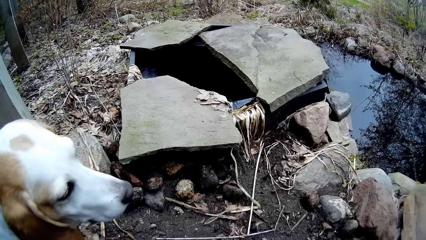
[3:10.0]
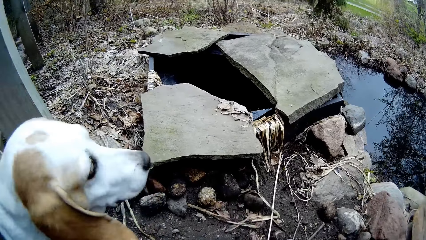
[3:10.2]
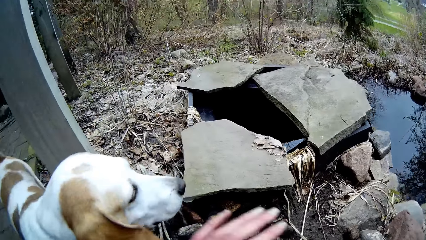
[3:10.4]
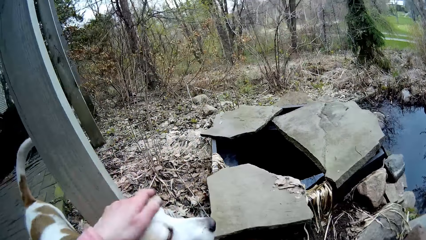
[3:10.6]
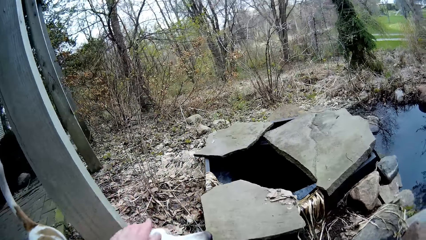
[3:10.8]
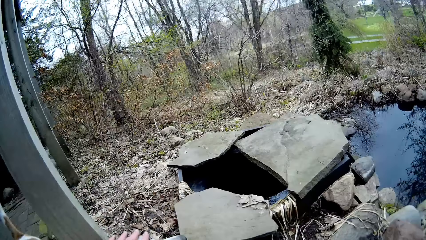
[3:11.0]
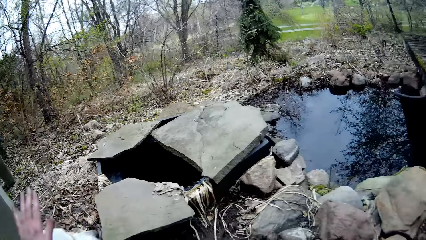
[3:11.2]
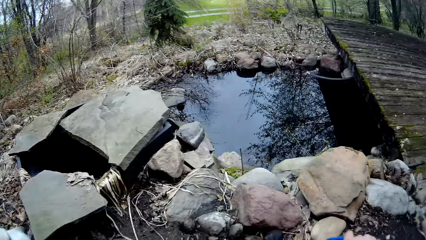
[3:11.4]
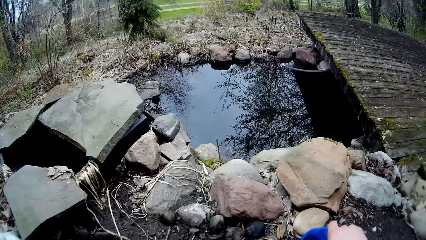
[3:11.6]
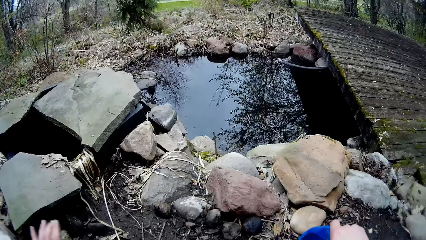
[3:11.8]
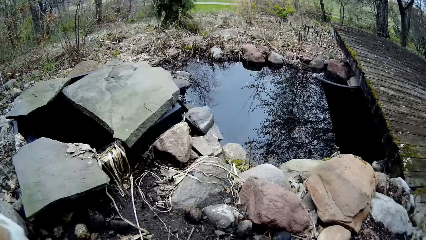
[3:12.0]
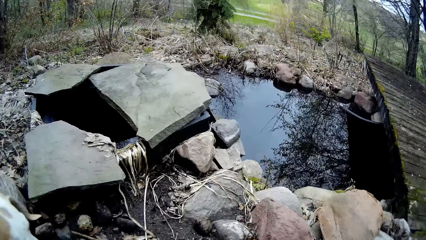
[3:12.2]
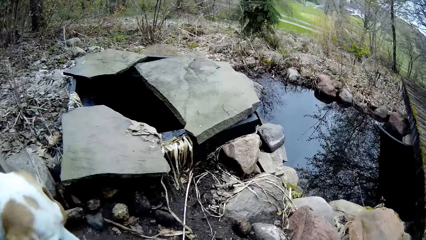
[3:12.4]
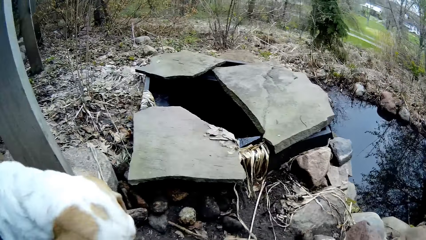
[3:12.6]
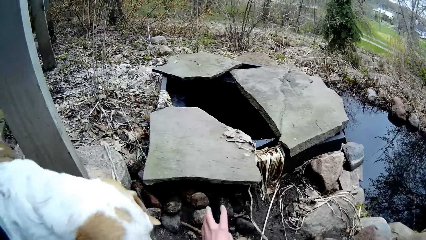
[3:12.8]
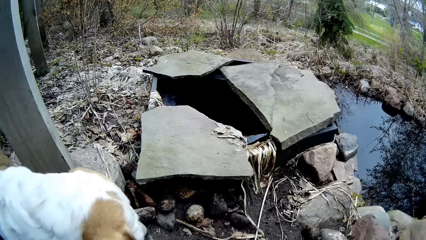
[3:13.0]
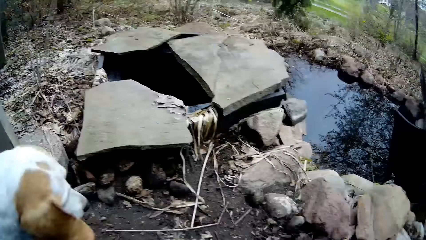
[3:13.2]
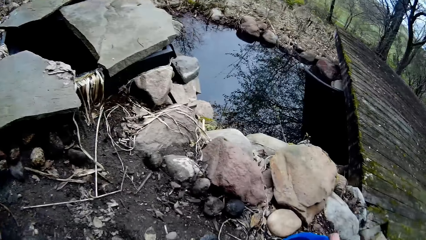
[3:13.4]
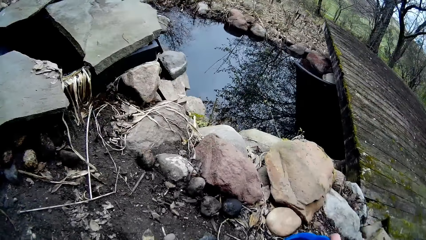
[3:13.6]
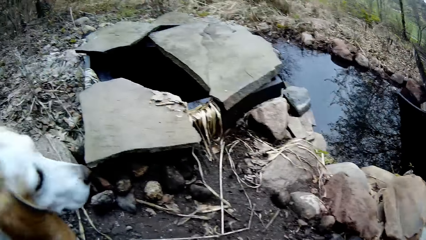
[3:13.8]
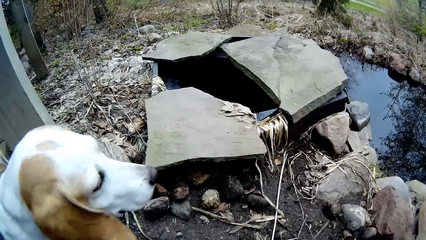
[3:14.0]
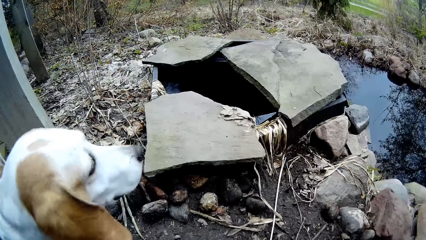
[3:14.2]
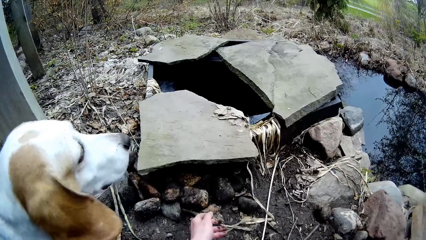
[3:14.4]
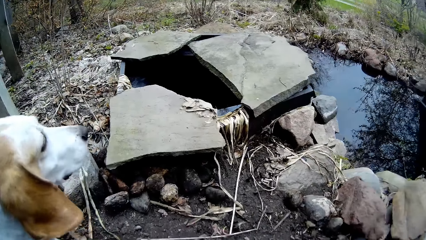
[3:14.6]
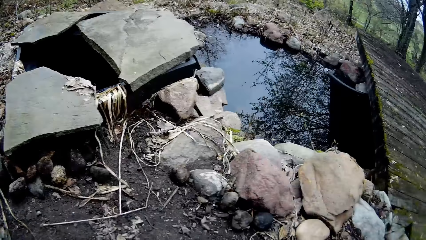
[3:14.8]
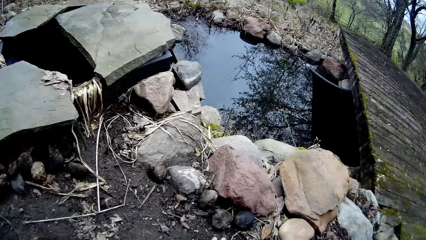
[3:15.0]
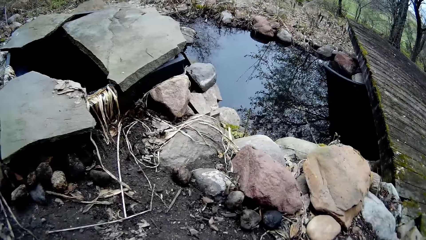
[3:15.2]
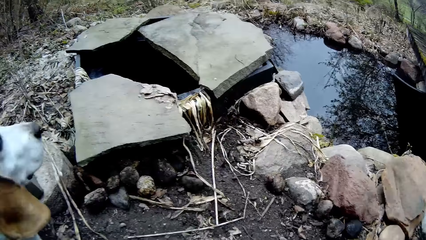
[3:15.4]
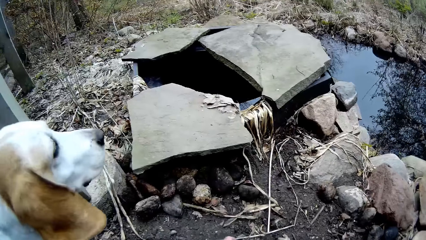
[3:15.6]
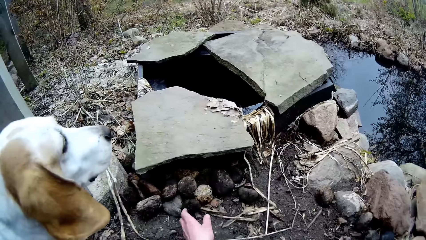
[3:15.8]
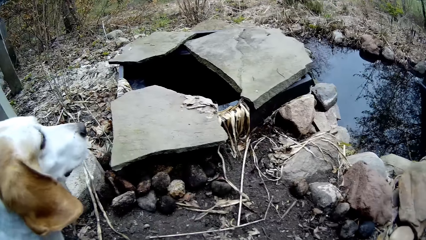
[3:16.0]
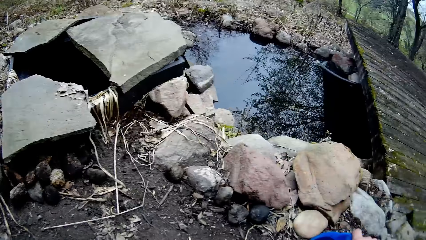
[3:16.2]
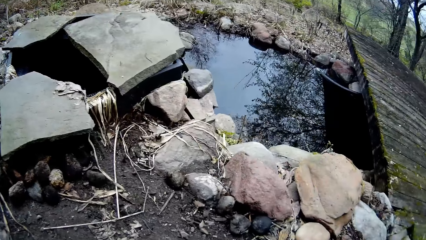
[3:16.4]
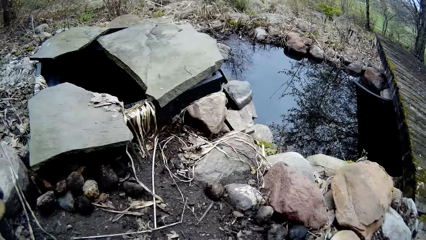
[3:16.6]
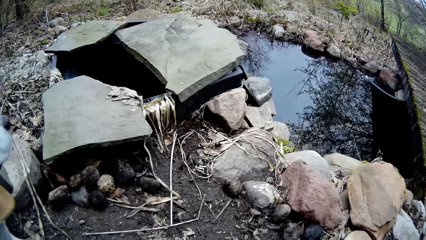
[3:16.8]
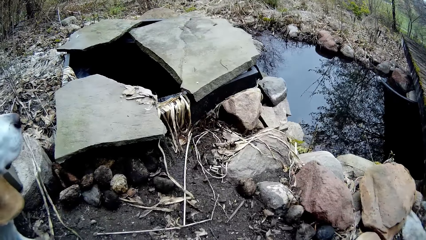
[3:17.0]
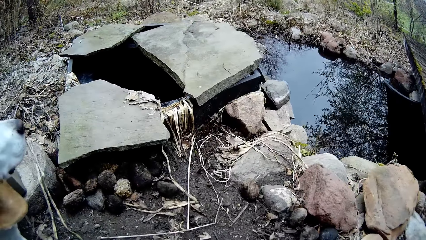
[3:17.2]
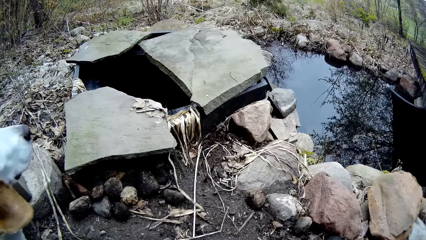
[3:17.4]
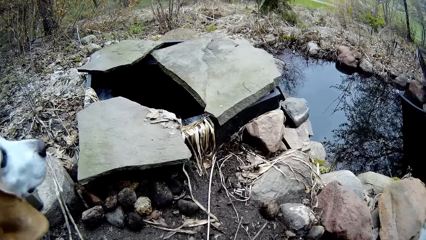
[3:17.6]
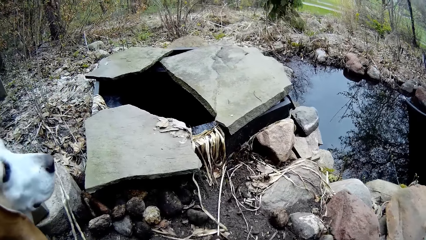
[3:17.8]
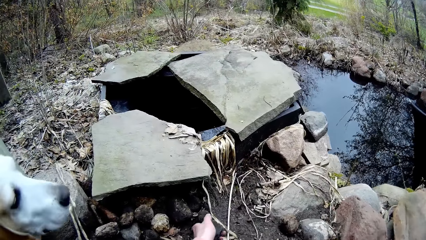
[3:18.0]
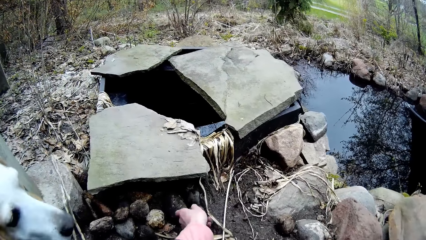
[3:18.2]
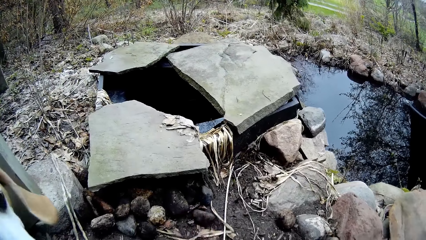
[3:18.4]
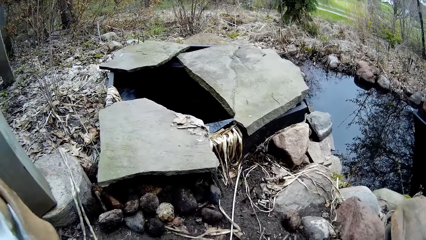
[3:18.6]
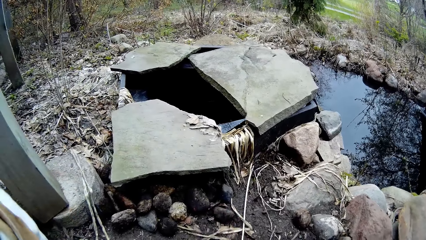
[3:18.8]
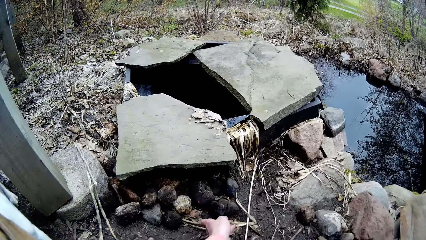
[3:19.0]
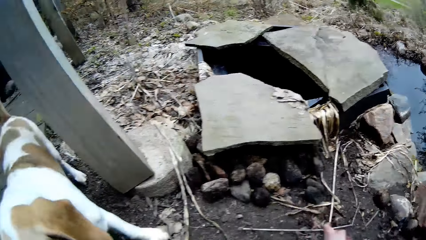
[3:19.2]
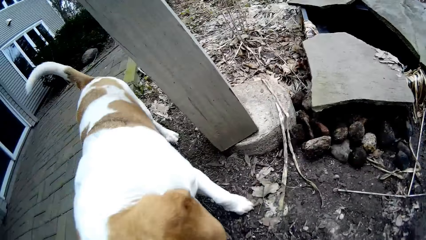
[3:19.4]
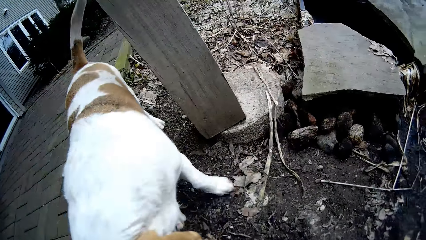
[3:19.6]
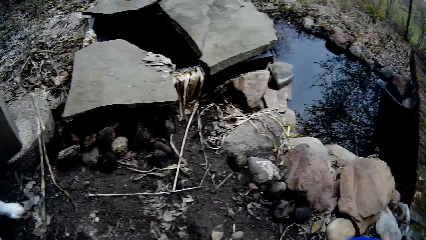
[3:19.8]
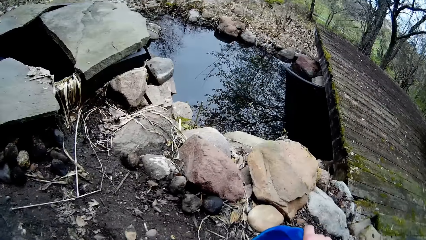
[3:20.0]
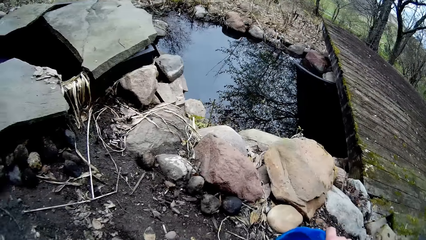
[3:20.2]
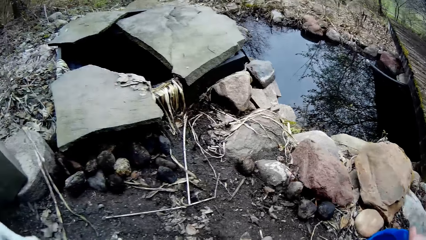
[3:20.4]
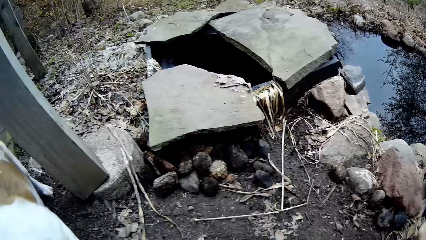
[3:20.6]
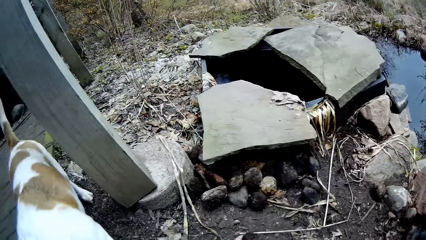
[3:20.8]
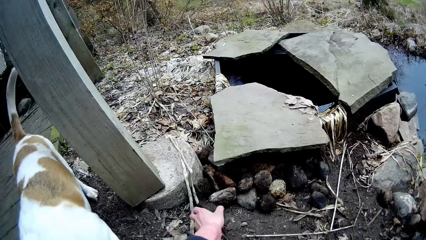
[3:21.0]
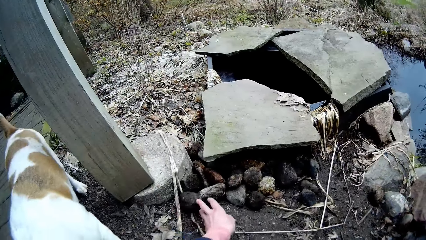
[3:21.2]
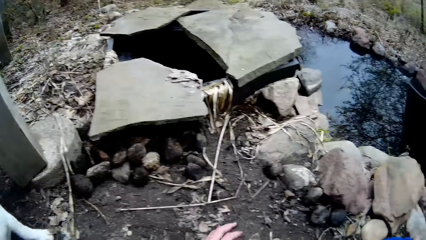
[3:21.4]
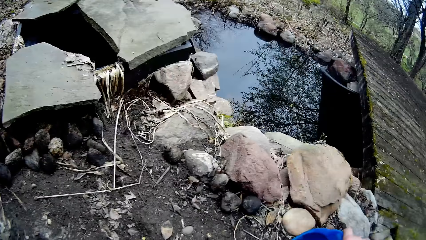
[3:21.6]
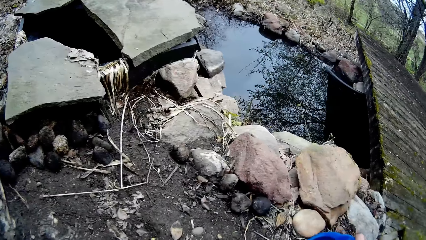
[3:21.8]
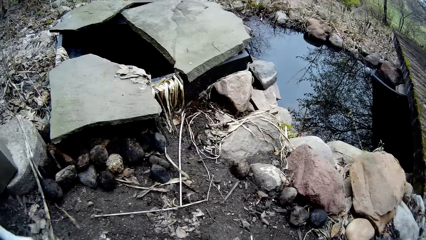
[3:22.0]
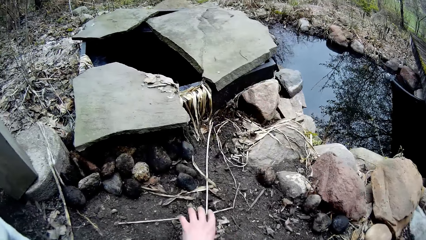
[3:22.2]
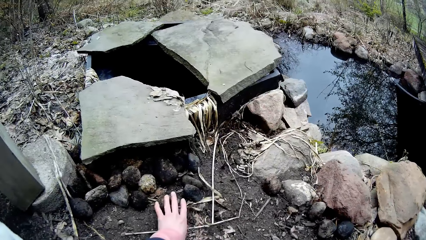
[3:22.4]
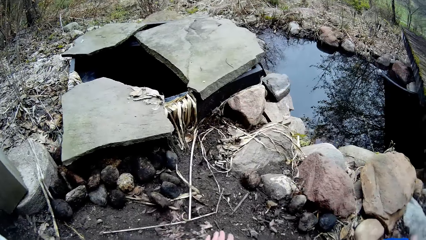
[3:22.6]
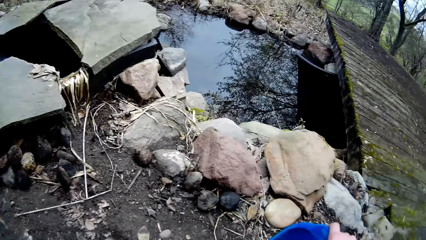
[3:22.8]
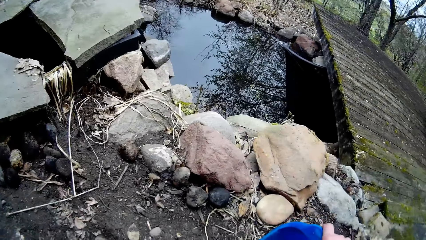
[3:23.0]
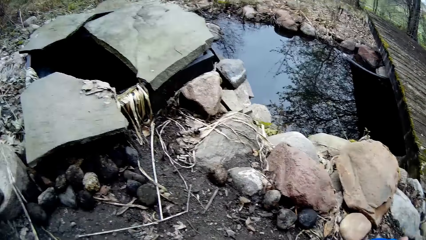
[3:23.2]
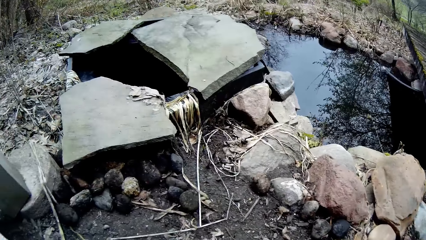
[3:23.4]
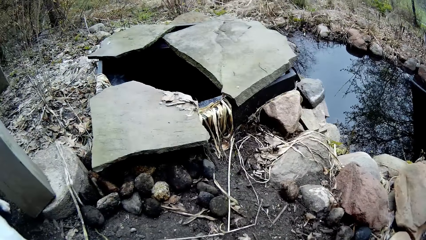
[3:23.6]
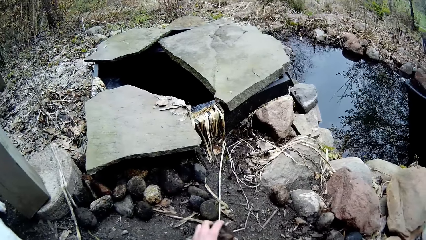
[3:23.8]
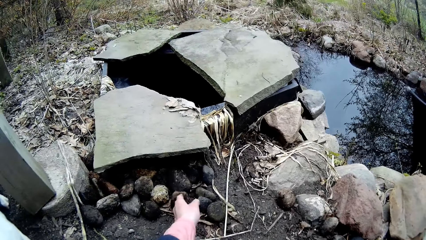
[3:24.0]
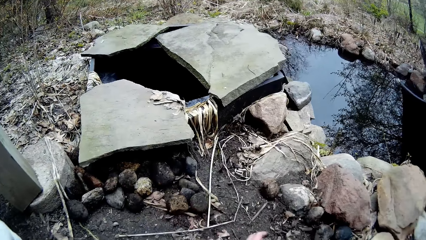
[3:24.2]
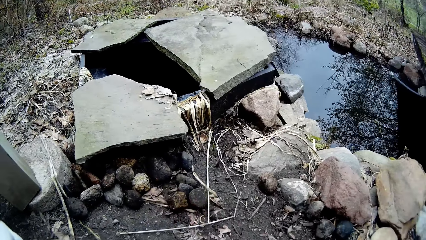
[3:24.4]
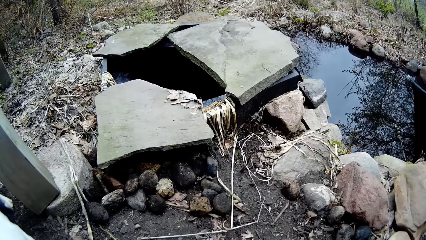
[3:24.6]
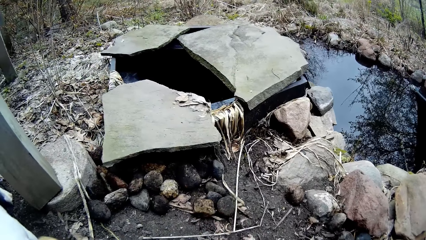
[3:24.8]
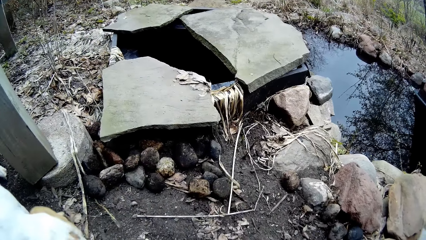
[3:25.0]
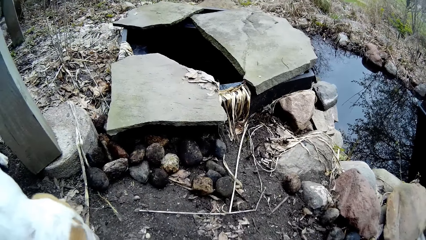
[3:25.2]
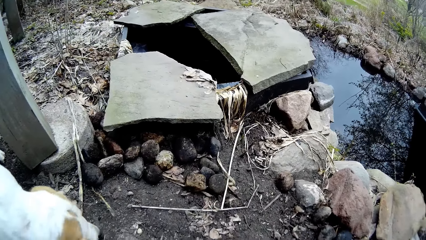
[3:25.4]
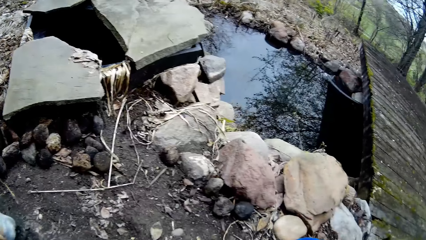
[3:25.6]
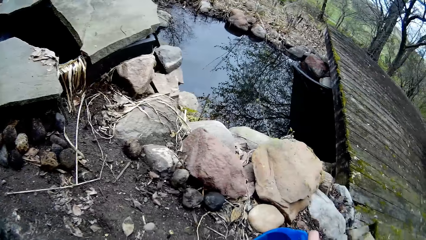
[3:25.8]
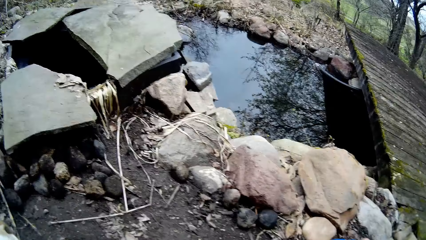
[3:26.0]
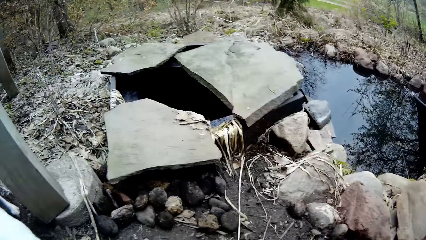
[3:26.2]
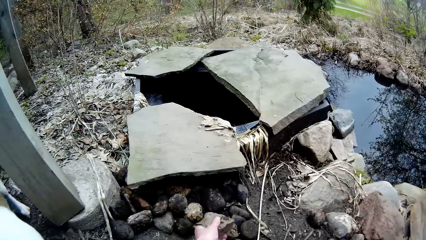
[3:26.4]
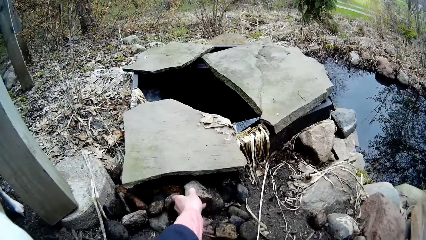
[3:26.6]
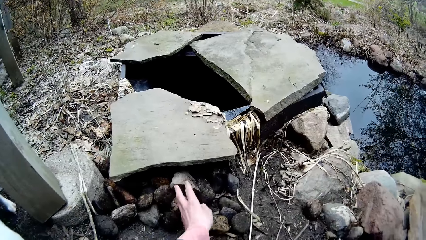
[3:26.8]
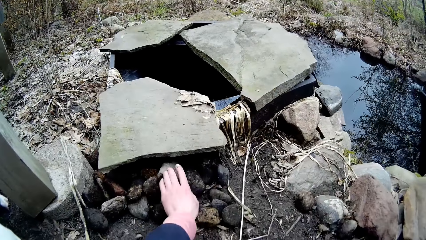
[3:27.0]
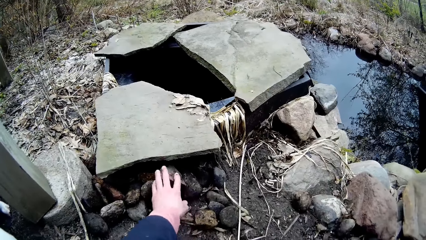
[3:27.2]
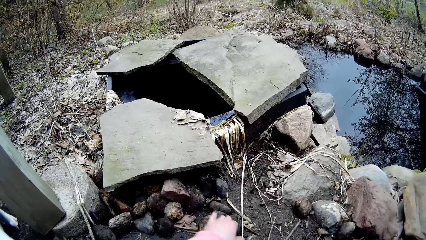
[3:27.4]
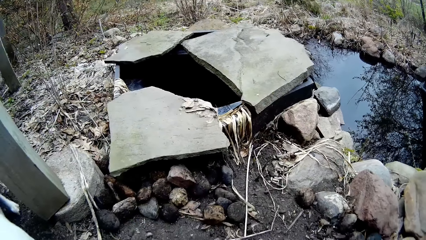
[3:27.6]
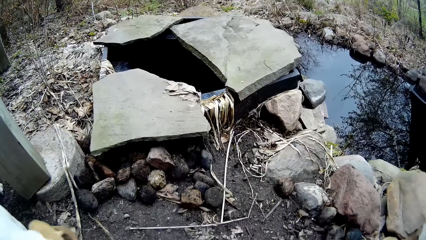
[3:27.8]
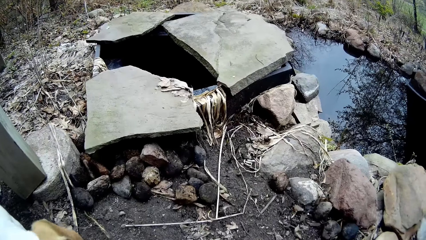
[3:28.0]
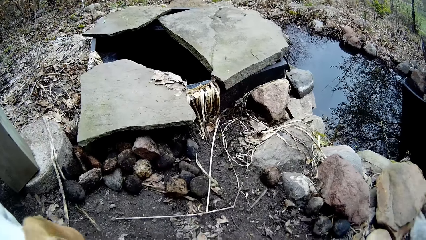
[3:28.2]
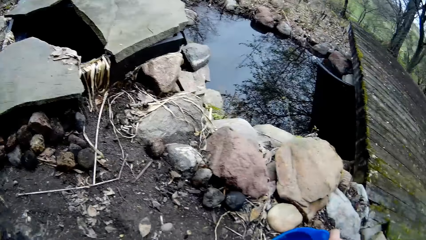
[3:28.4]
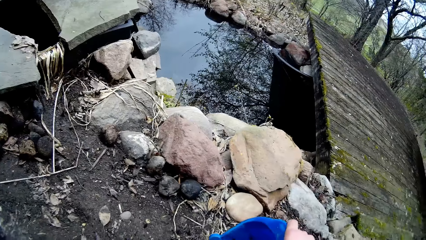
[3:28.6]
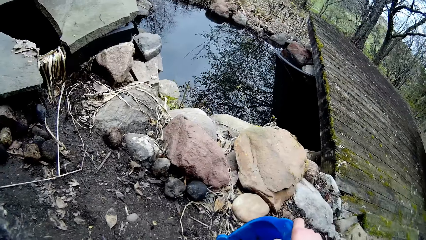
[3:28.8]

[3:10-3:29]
The camera wearer touches the dog. She stares around. She drops stones on the ground with the left hand. She throws a rock on the ground with her left hand.
